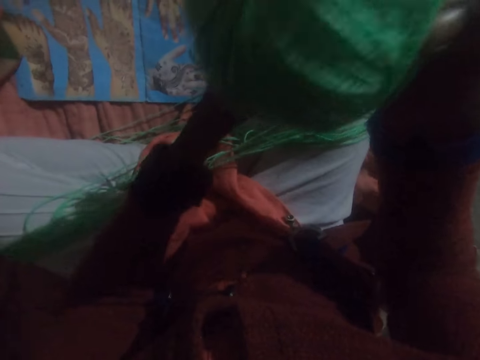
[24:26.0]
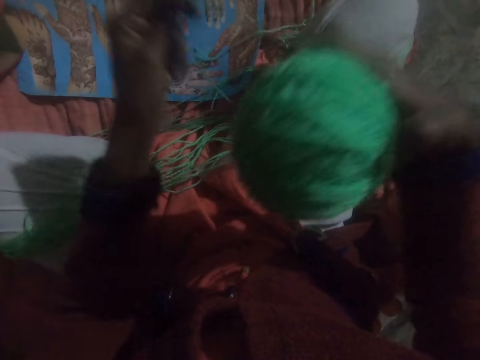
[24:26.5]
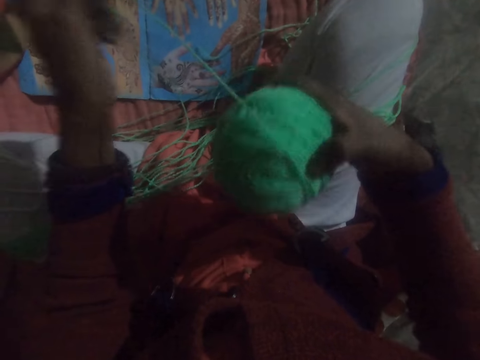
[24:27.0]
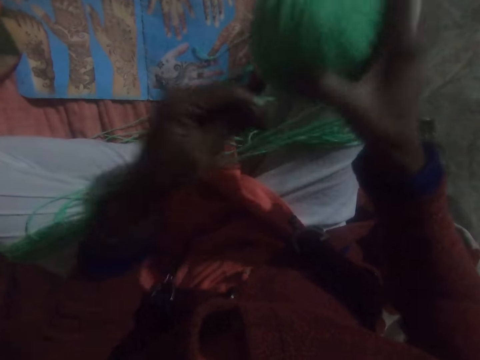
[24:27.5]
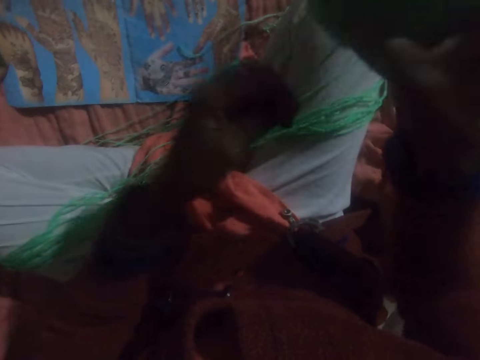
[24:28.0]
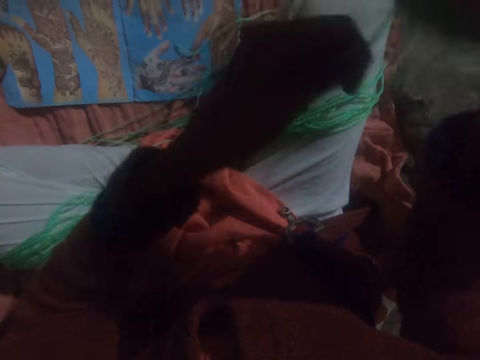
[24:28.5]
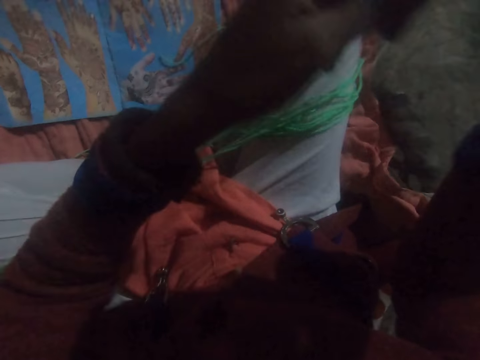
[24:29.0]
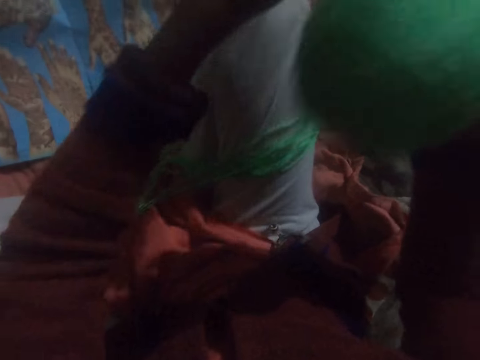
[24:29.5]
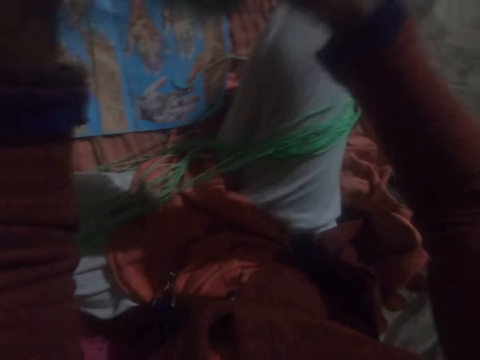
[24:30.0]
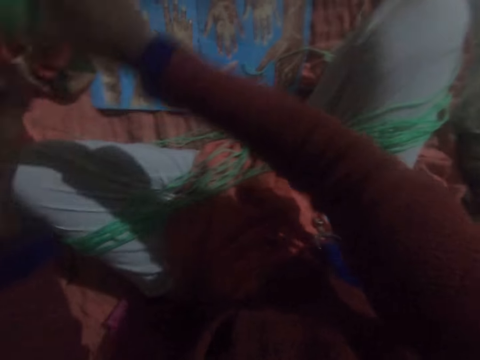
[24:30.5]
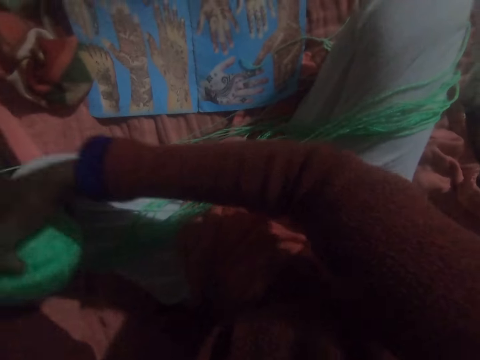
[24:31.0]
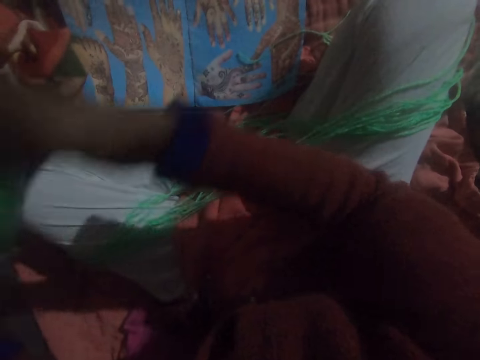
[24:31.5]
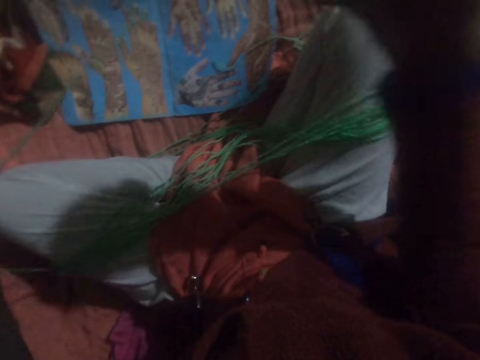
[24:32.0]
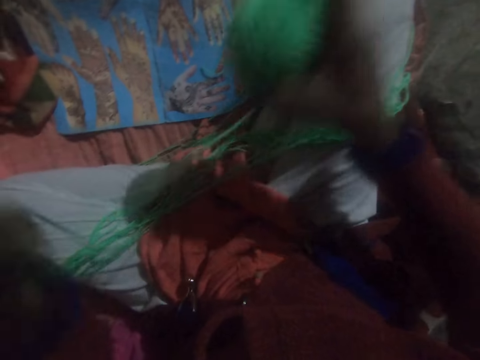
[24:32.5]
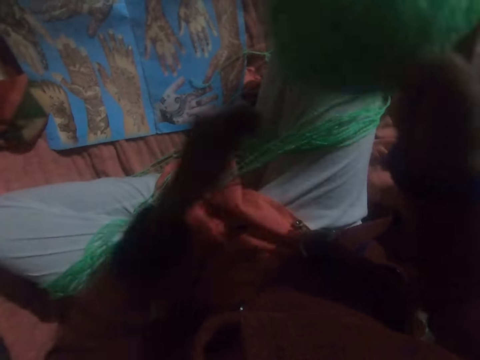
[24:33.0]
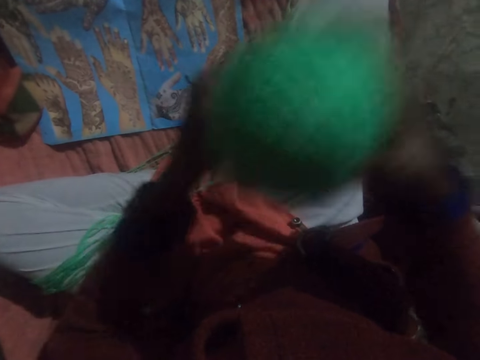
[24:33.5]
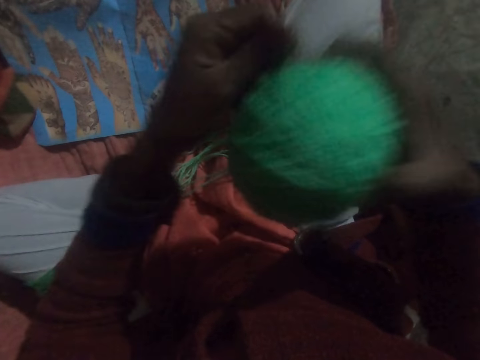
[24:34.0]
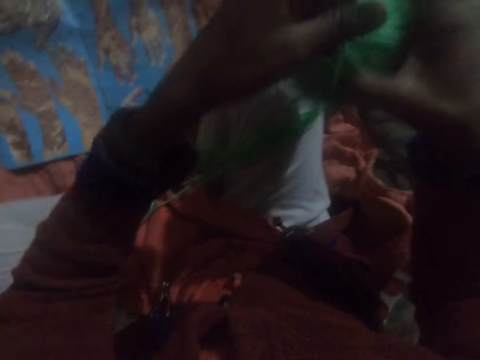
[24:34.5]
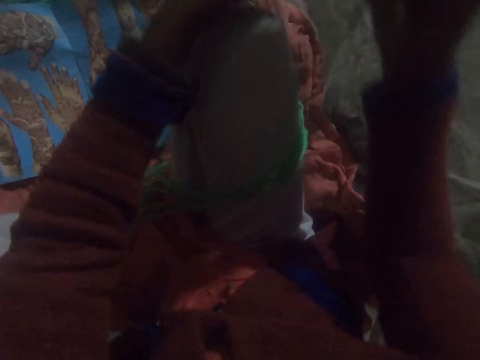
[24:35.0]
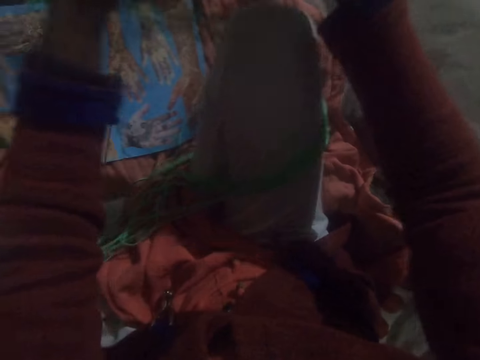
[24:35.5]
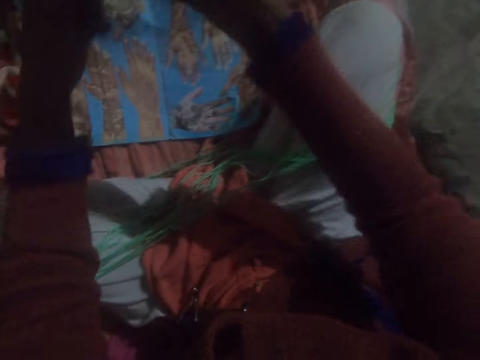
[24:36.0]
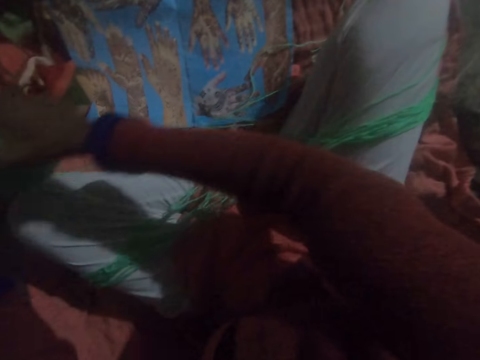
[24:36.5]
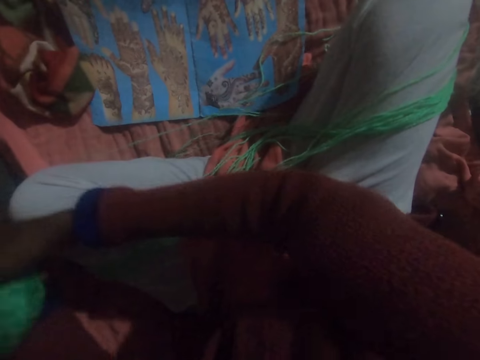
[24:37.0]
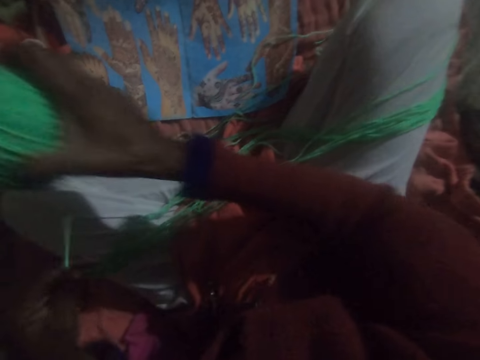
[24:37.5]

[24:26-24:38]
The camera wearer runs round a thread to a ball of yarn. They adjust the thread. They run round the thread to the ball of yarn.

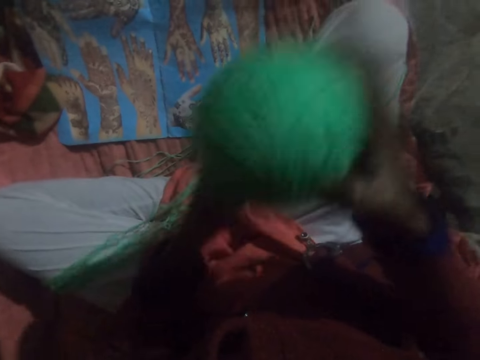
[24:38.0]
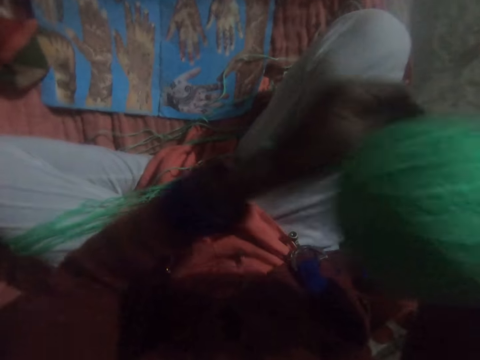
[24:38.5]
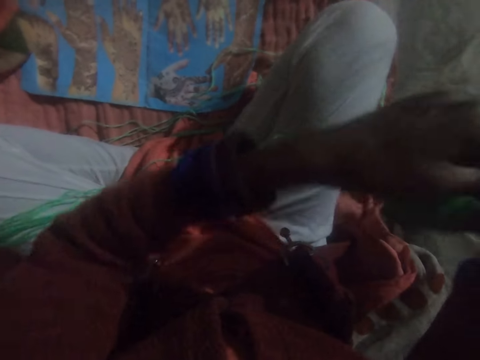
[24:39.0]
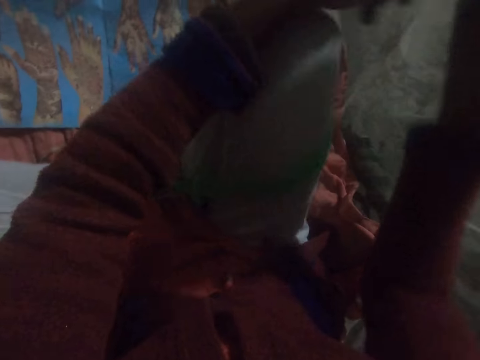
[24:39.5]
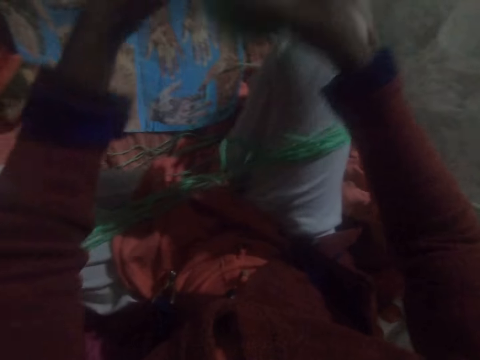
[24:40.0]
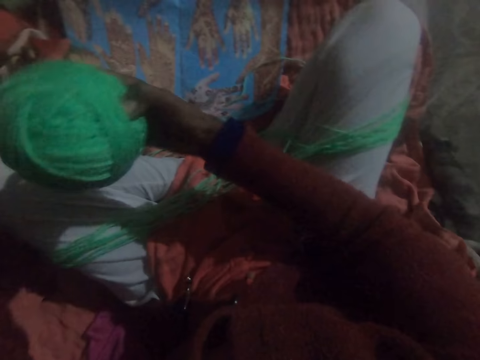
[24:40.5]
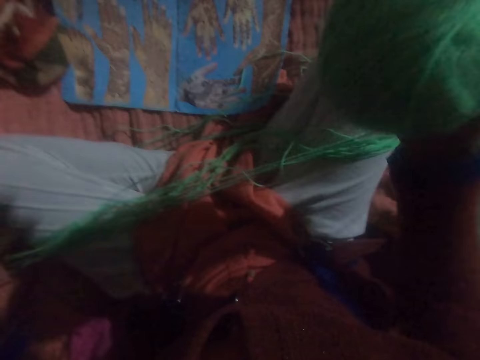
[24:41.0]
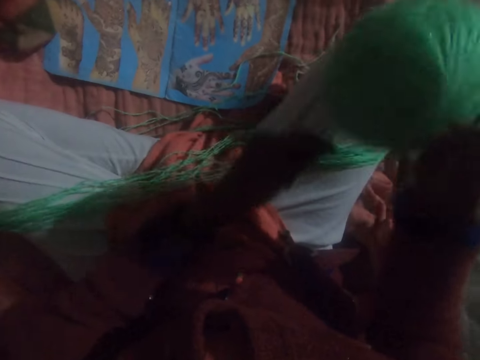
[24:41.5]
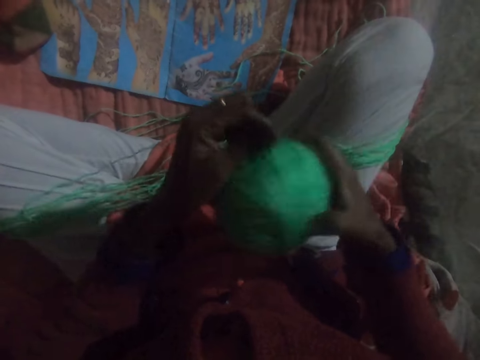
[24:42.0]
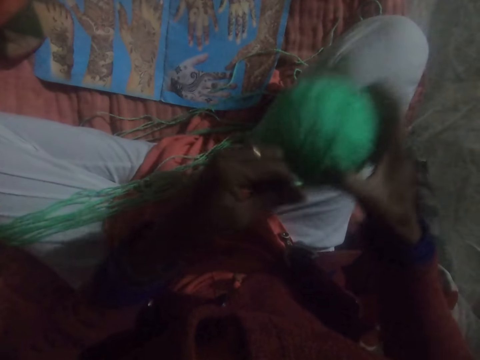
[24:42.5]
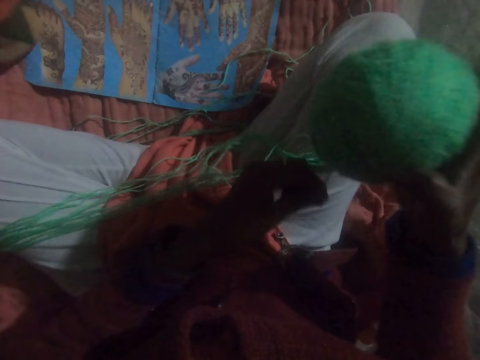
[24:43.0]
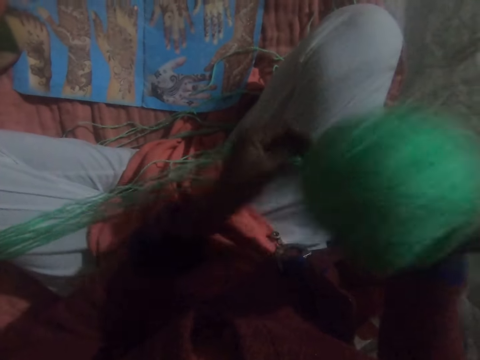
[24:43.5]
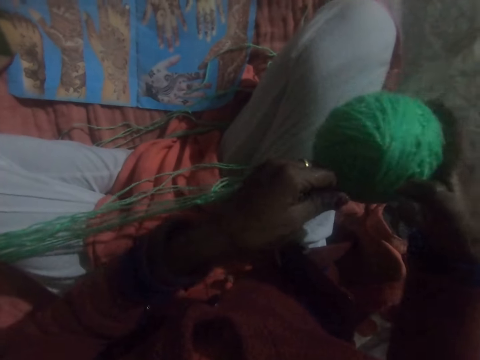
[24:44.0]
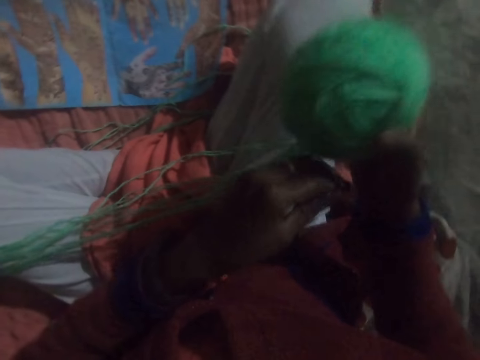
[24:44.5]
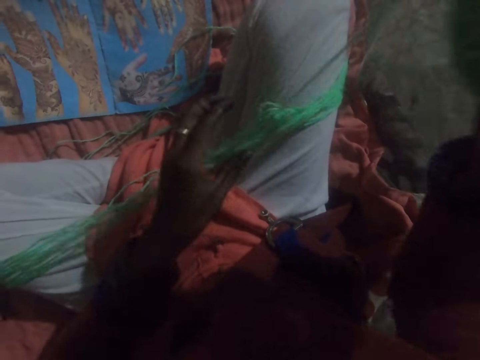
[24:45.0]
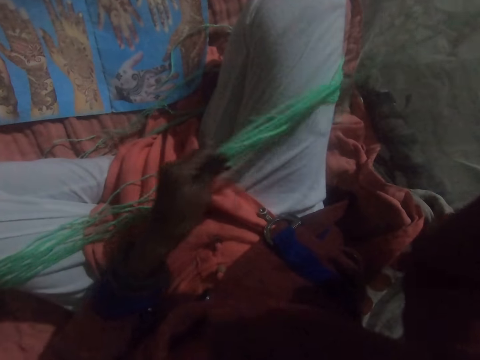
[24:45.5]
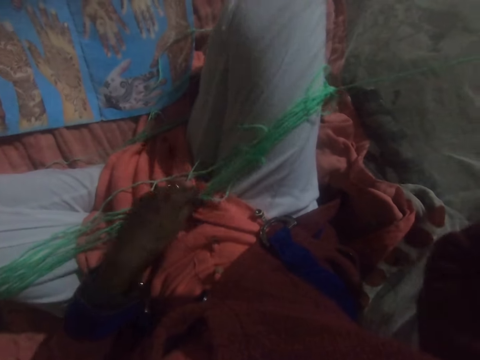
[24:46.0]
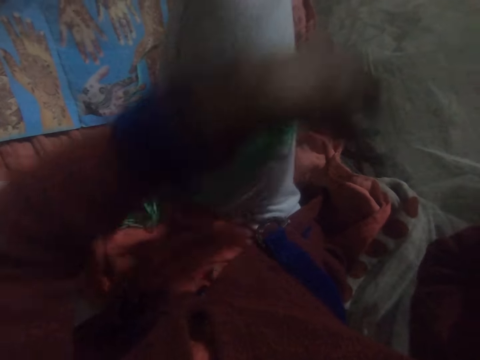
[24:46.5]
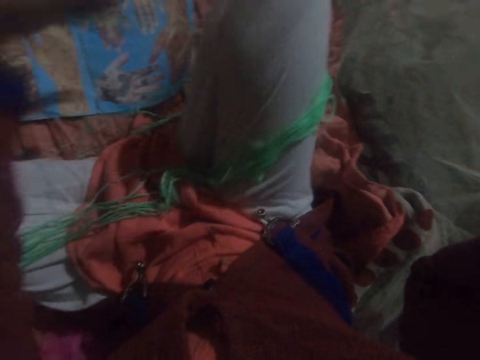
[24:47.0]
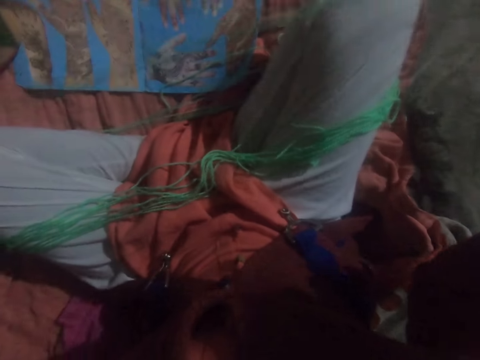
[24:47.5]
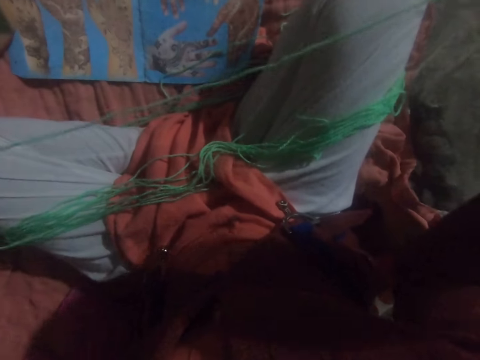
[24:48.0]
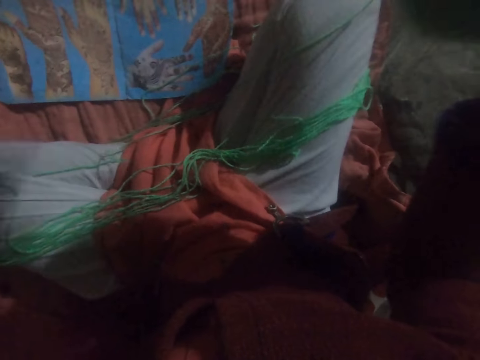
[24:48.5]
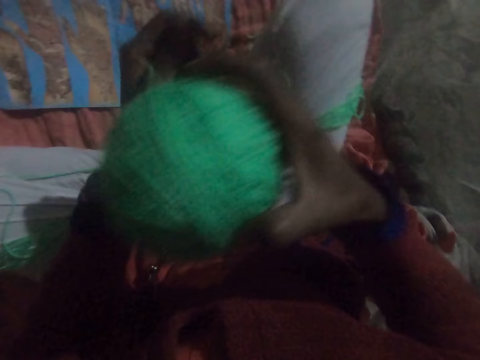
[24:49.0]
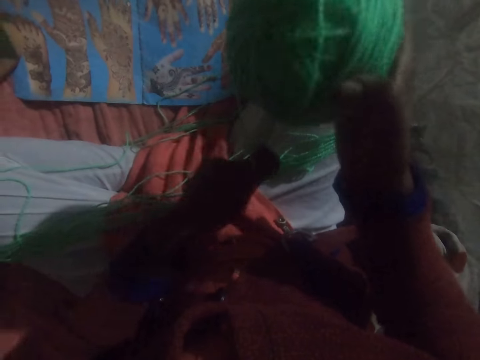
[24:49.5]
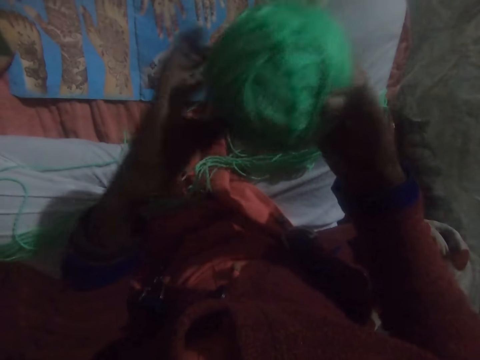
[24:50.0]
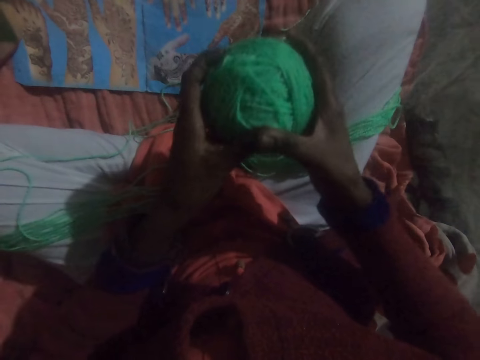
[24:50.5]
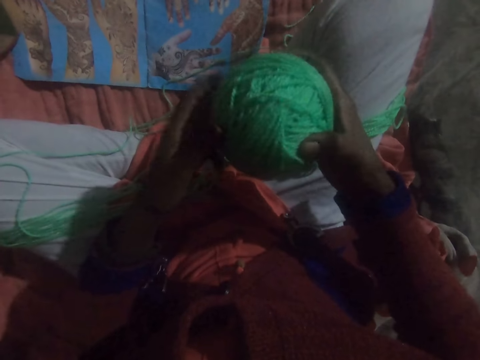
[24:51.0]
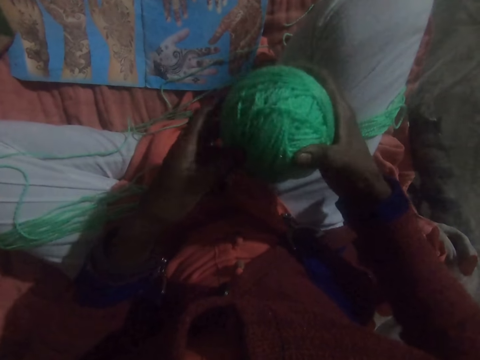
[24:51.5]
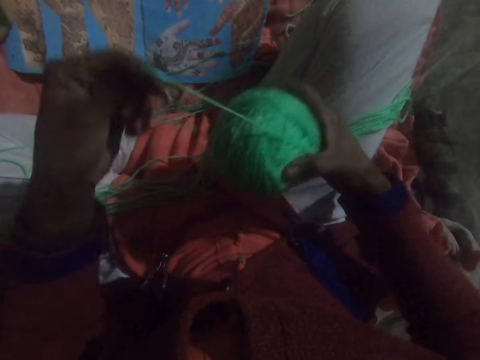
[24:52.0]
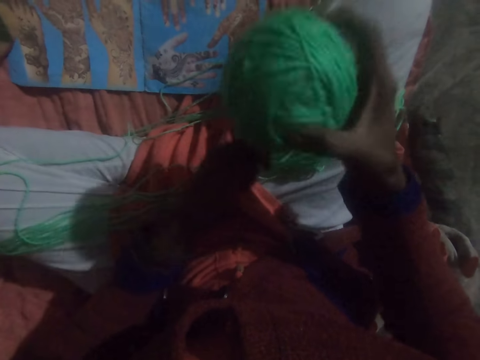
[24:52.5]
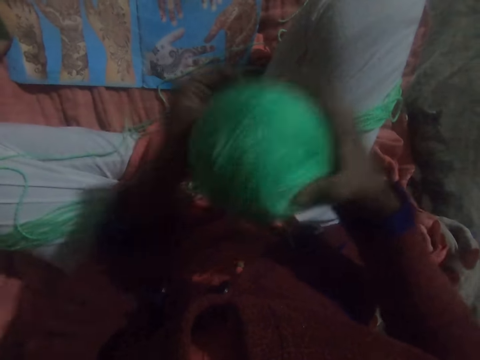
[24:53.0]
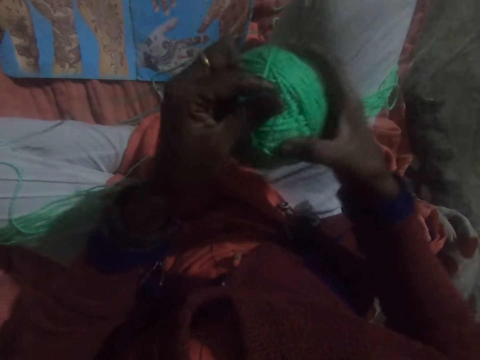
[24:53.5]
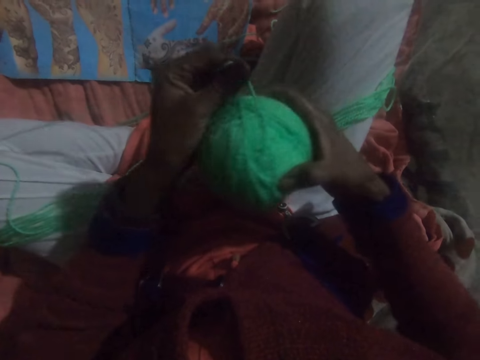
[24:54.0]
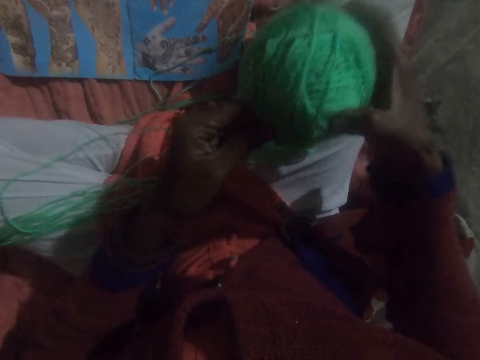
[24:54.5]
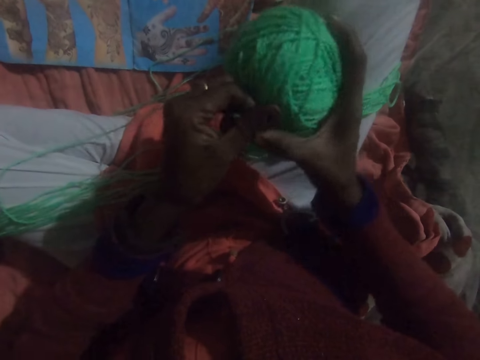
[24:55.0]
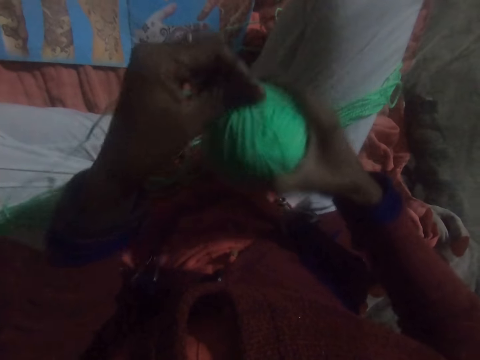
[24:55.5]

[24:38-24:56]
The camera wearer adjusts the thread. They run round the thread to a ball of yarn. They adjust the thread. They adjust the ball of yarn. They run round the thread to the ball of yarn.
